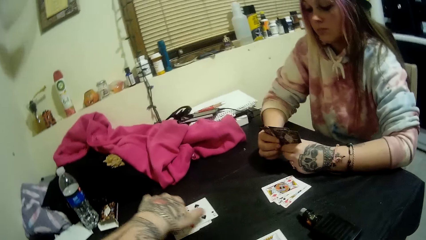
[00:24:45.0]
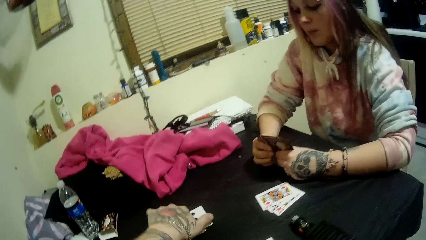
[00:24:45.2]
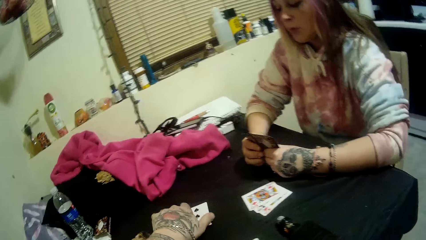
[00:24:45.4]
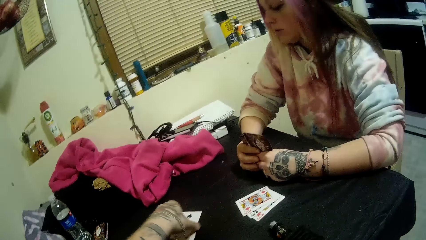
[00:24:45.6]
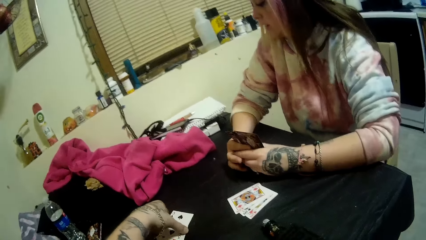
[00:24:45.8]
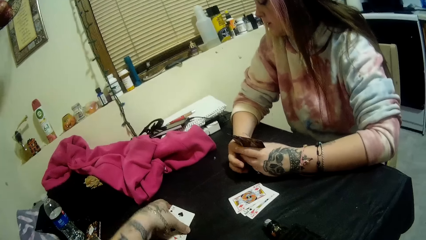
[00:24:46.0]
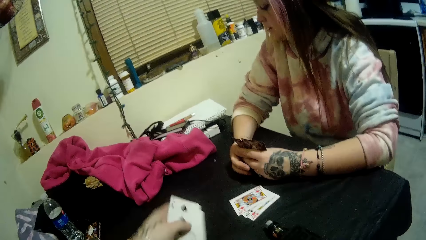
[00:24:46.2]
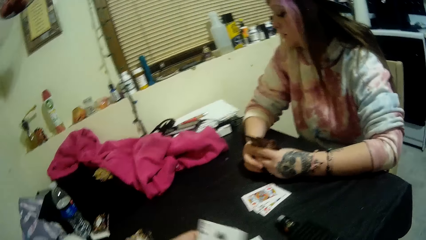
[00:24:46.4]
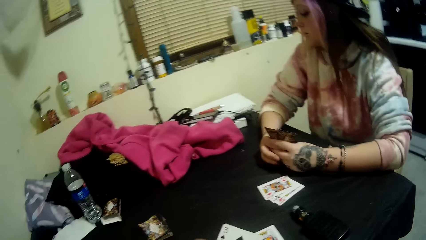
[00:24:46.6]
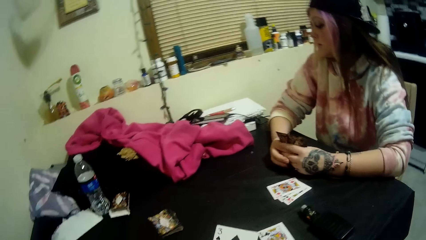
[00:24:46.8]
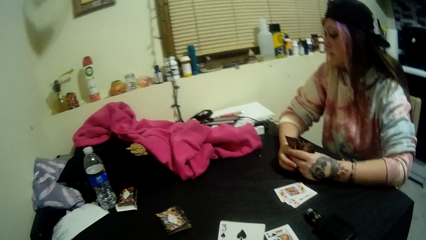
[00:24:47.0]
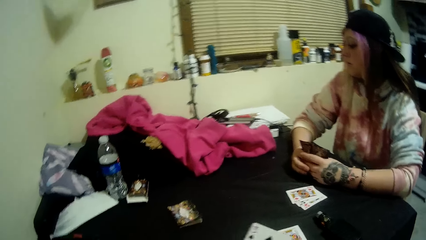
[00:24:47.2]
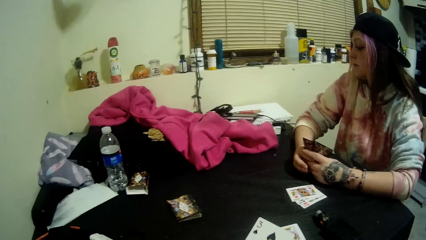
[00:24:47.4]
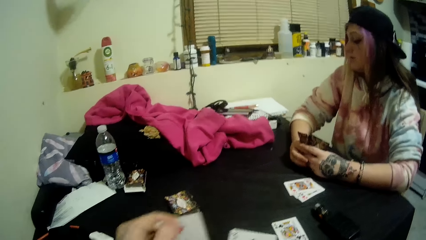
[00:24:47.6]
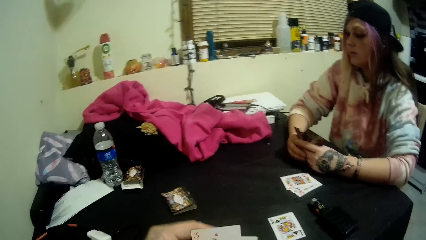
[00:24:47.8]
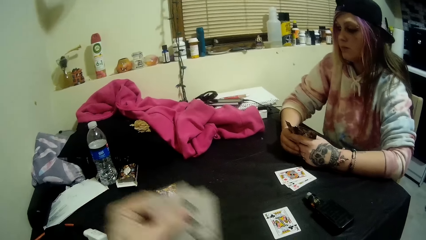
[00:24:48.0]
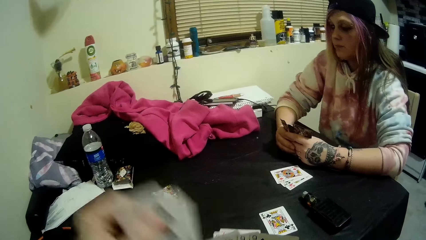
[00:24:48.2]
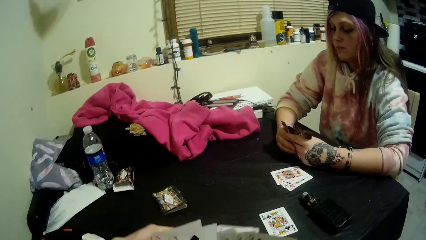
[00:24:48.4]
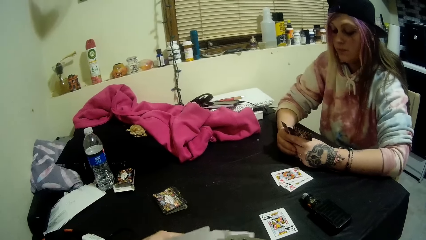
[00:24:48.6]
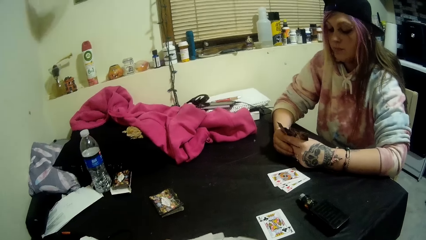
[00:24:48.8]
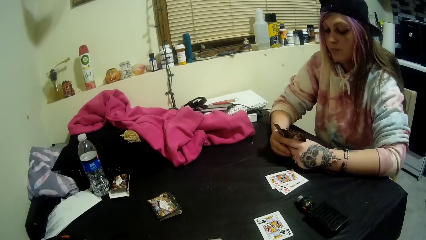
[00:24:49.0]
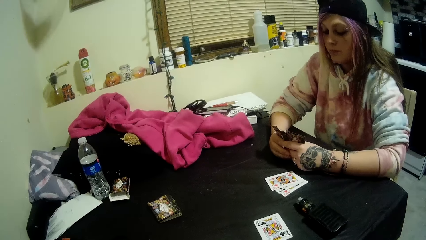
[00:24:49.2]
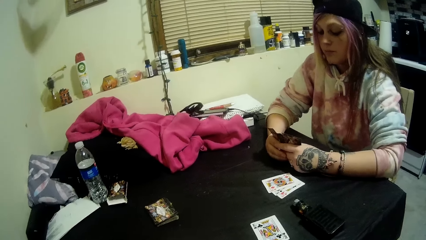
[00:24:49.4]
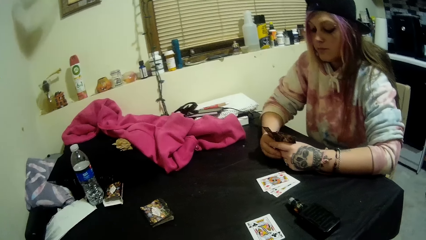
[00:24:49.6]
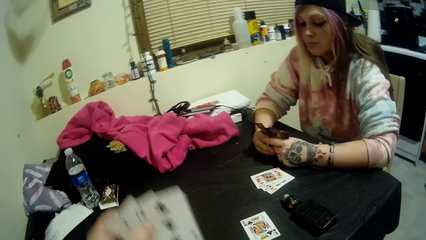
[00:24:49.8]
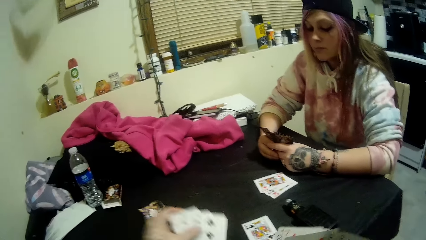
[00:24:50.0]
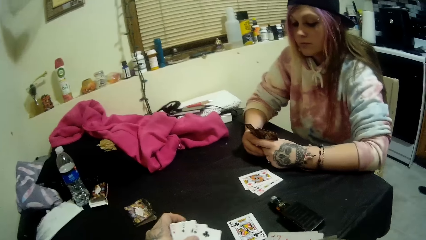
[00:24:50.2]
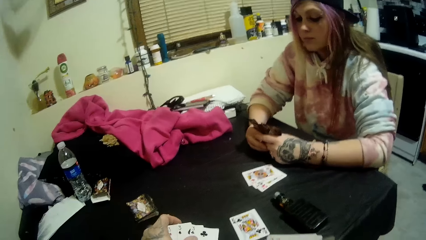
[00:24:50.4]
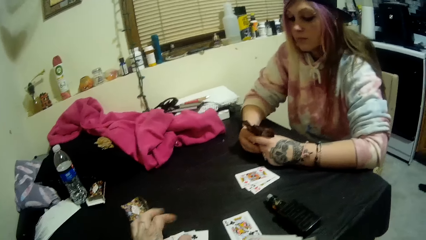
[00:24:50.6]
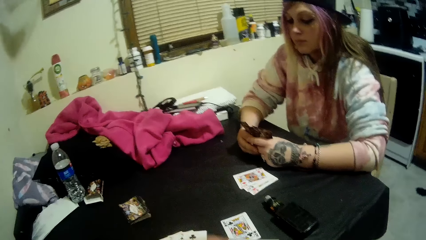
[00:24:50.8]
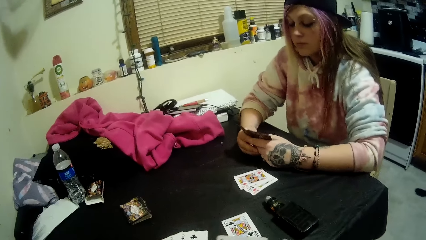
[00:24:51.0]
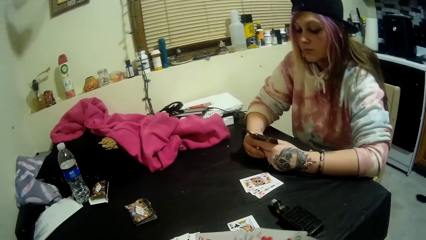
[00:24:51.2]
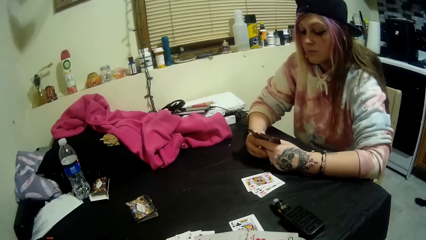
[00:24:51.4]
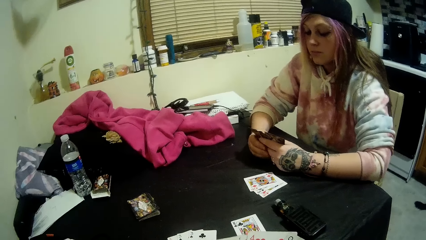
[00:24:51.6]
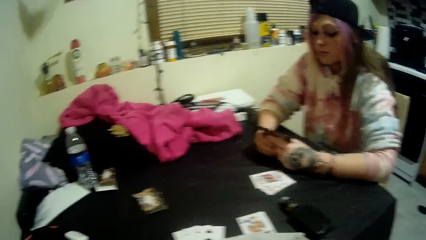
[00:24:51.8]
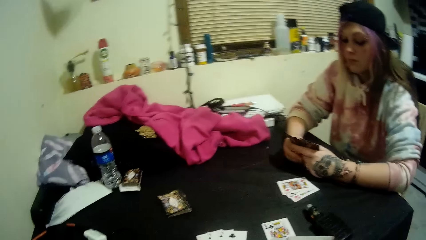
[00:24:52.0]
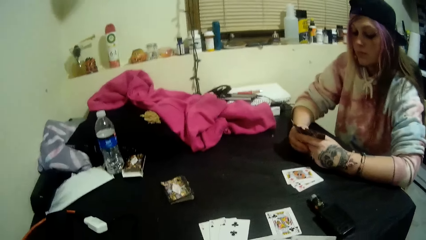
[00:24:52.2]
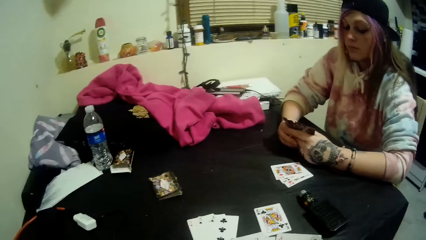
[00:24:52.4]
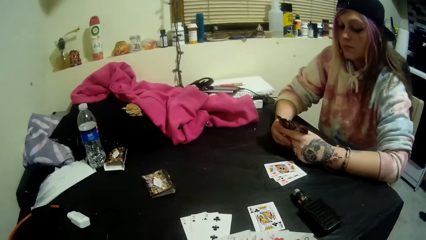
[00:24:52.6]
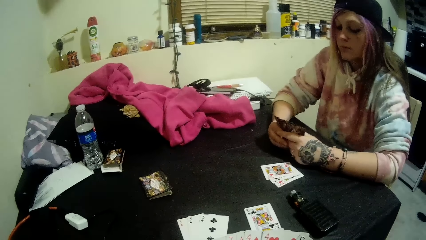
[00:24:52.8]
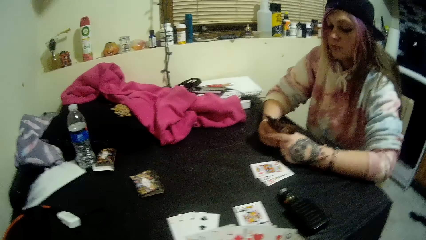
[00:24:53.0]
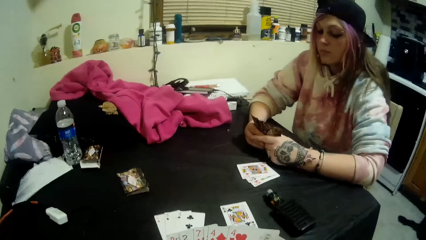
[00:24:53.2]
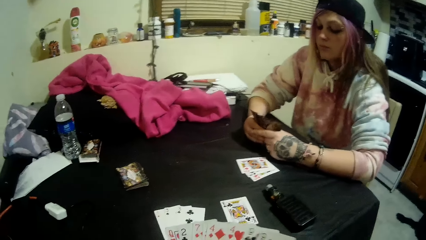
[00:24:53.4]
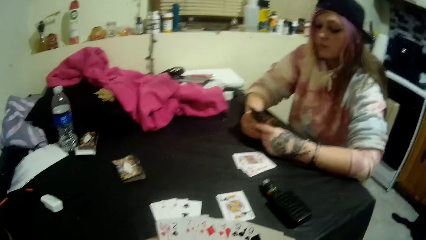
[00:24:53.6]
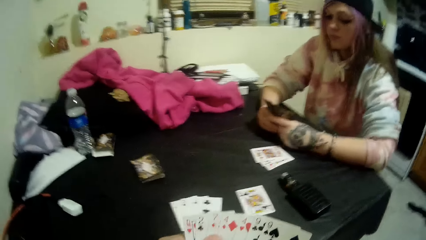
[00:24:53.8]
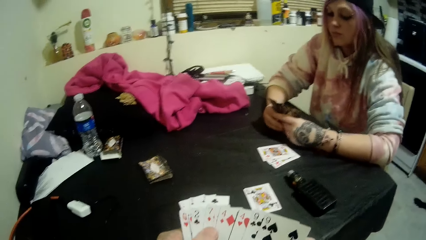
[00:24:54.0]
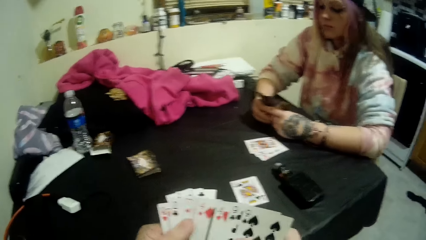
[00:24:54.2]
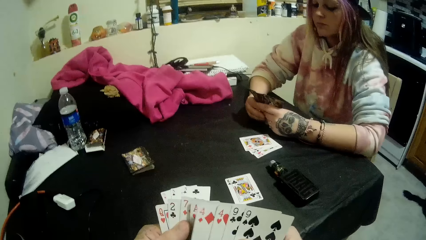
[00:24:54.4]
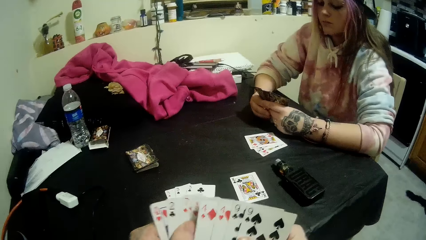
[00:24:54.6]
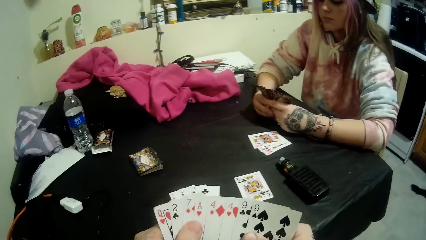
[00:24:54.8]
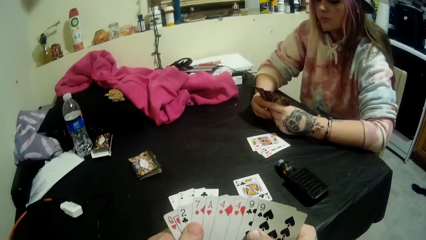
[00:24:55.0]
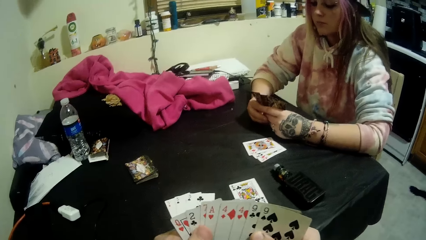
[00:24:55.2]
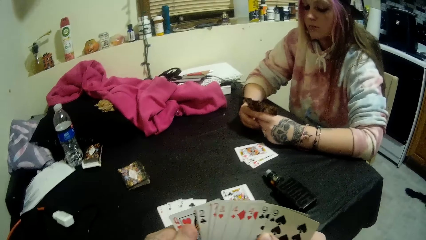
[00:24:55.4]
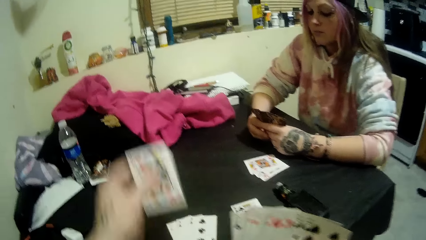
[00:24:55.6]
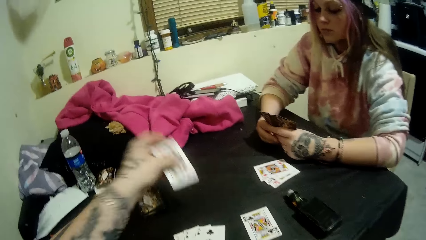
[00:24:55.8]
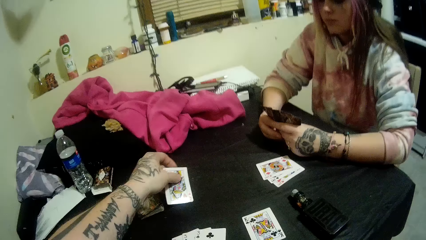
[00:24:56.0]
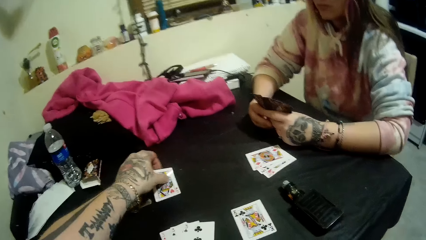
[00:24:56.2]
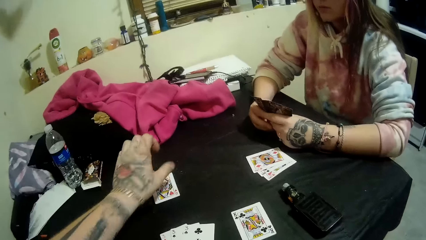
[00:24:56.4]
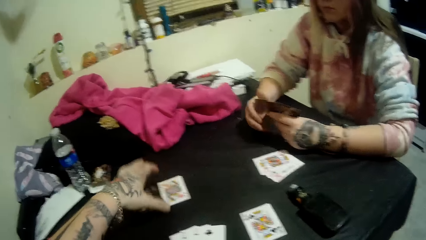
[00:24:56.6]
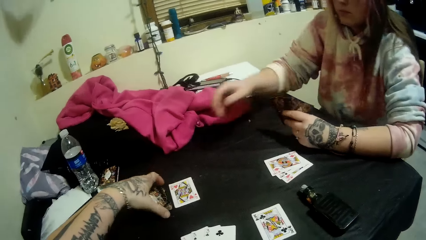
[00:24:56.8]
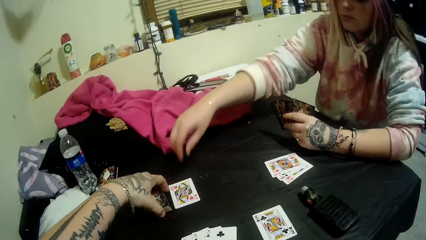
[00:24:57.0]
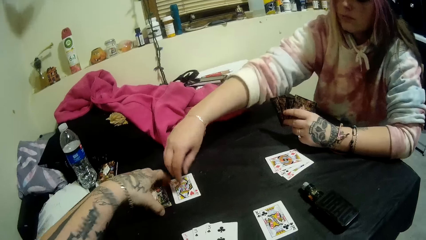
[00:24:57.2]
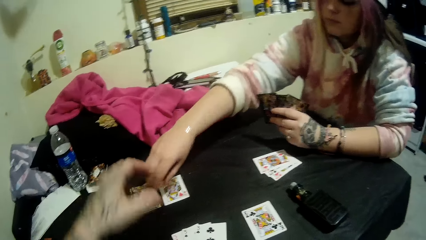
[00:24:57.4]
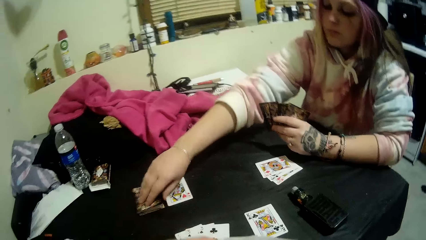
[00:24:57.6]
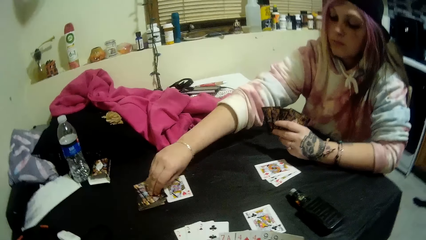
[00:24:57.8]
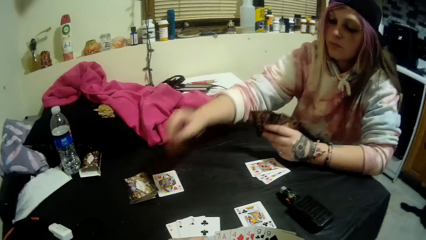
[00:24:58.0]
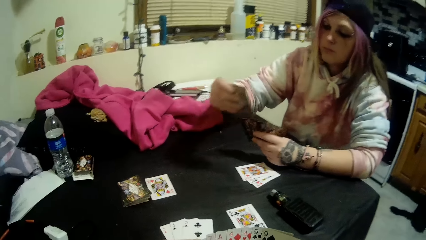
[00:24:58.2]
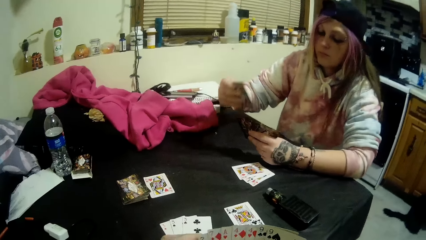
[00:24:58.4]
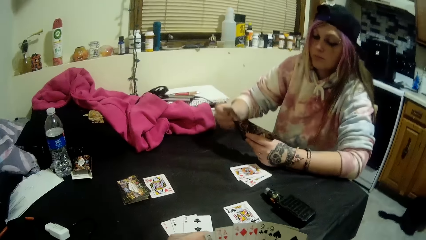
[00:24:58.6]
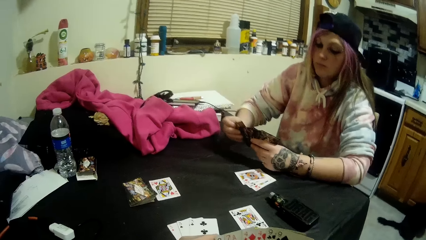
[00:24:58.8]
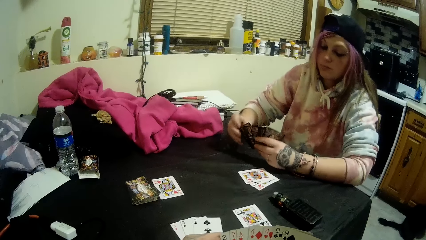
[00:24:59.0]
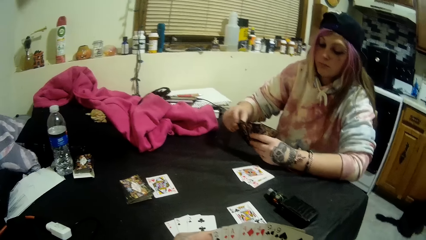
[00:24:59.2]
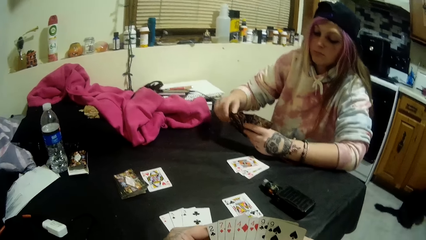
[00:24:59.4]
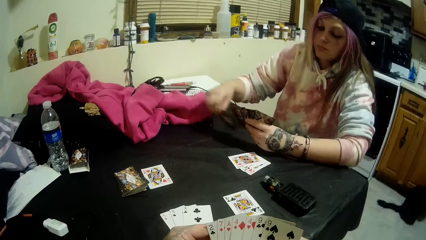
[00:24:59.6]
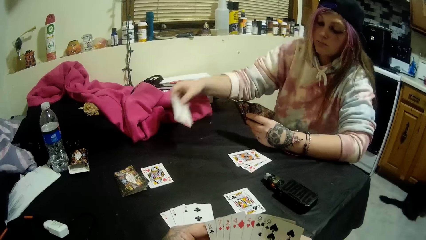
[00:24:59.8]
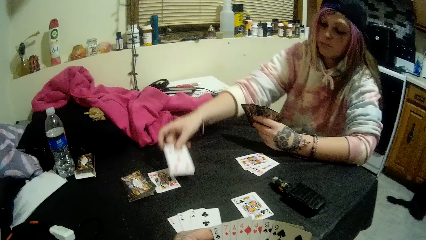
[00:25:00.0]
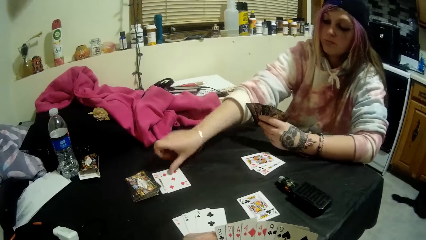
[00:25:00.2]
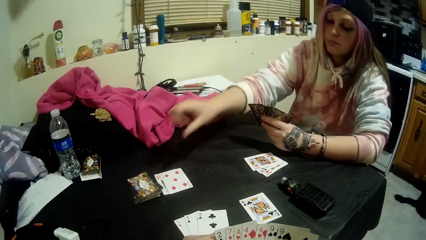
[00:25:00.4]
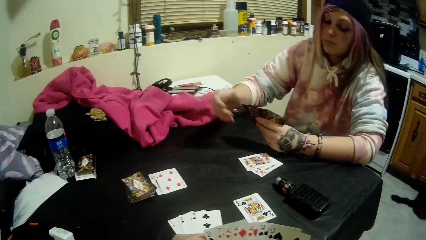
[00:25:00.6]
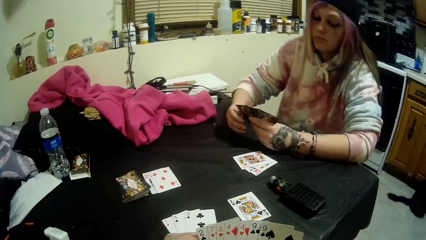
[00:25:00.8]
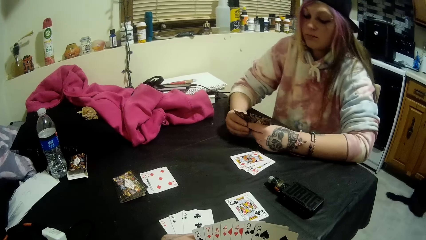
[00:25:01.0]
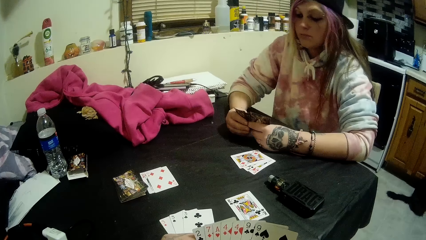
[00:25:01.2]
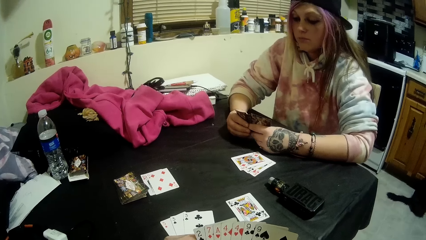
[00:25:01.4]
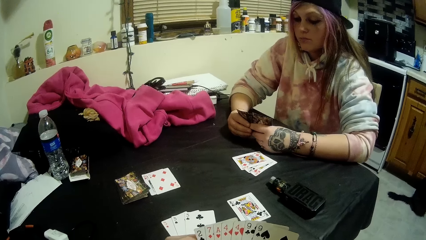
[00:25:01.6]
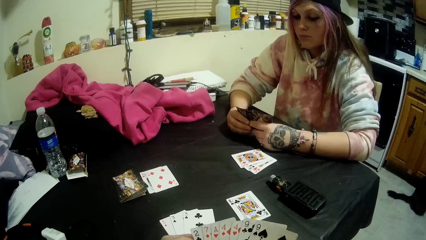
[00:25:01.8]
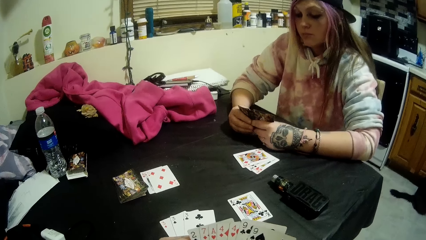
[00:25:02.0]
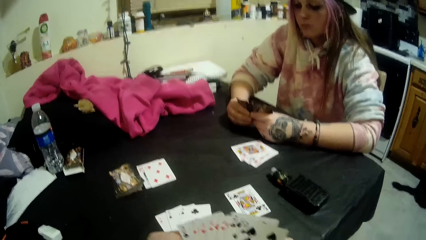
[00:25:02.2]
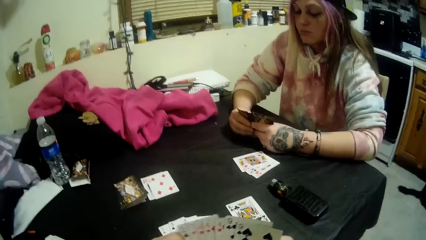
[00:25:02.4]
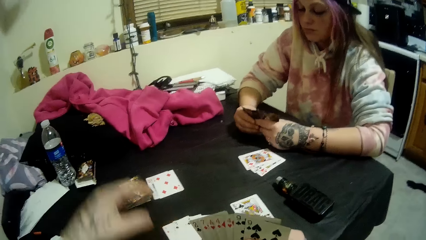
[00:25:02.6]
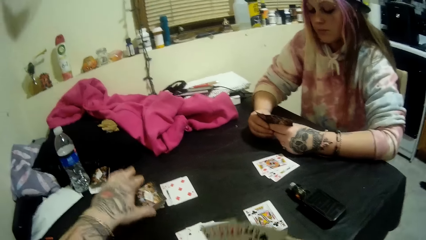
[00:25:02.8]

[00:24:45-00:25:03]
The camera wearer picks some cards from the table beside the stack with his left hand. He holds the cards in both hands. He aligns the cards. He drops some cards onto the table with his left hand. He holds the cards in his right hand with both hands. He drops another card onto the table beside the stack of cards with his left hand. The lady picks another card from the stack on the table with her right hand. She holds the cards in her left hand with both hands. She drops another card onto the table beside the stack with her right hand. She holds the cards in her left hand with both hands.
